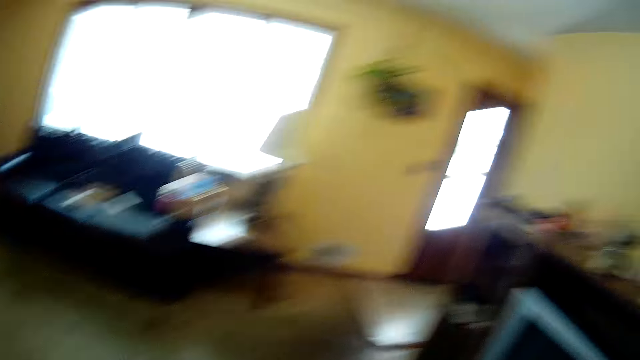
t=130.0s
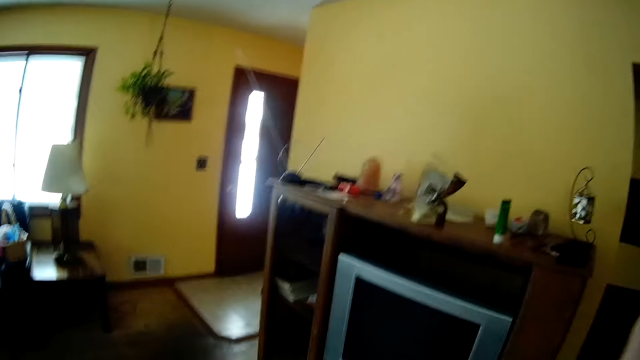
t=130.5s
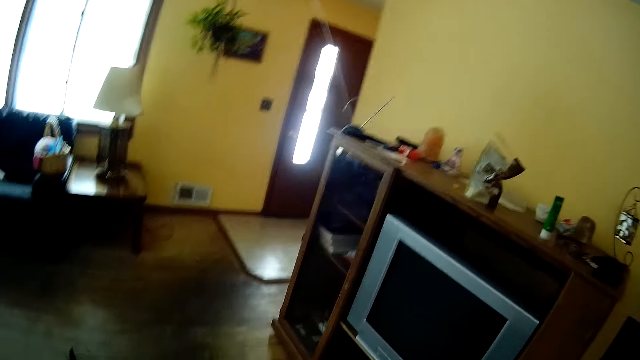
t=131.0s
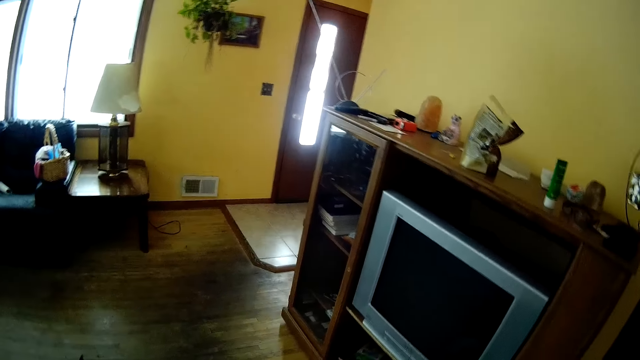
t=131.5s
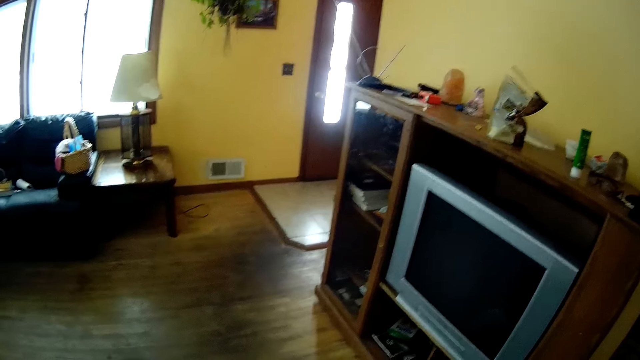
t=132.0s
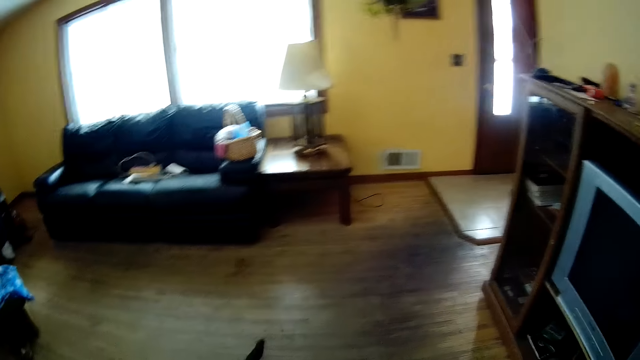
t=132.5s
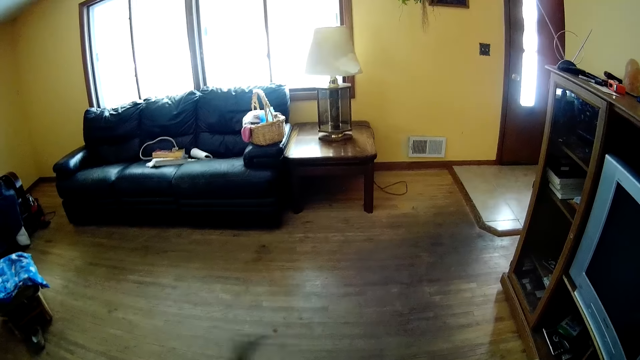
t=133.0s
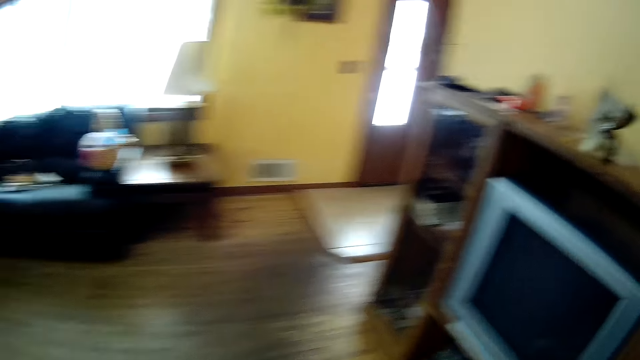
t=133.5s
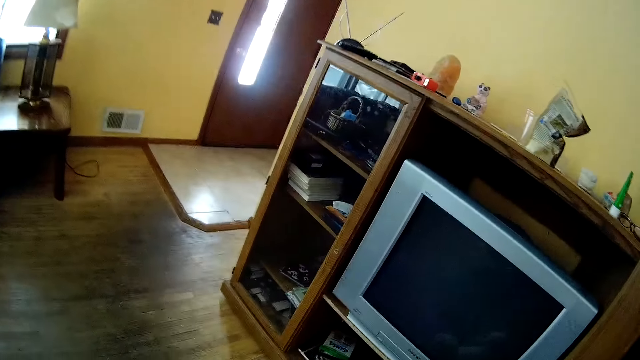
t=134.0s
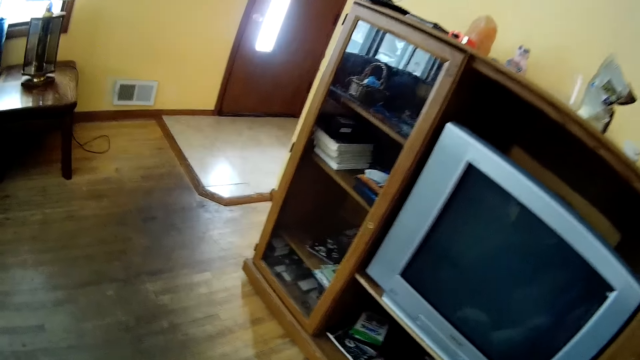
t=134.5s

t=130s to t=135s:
The camera wearer touches her head-mounted camera with both hands.

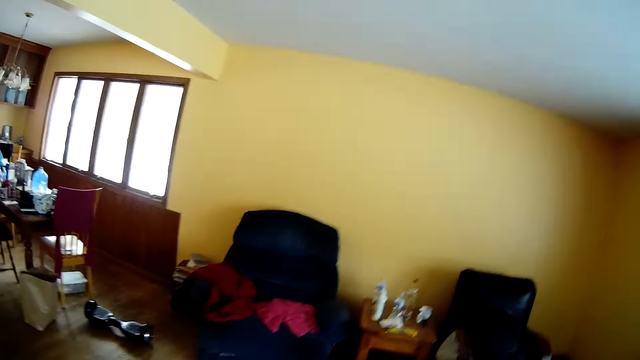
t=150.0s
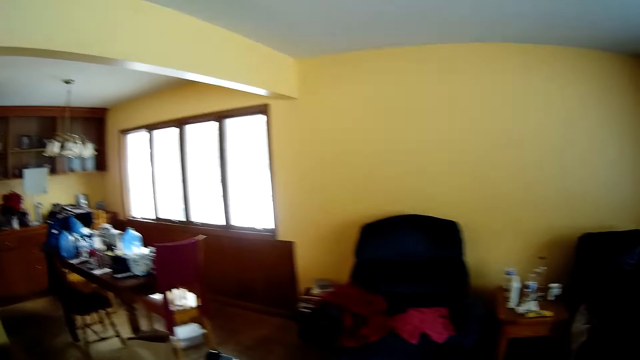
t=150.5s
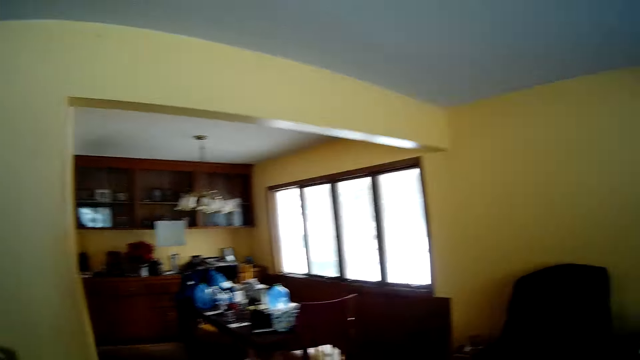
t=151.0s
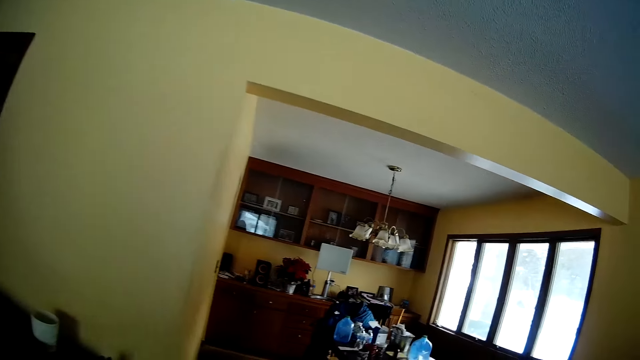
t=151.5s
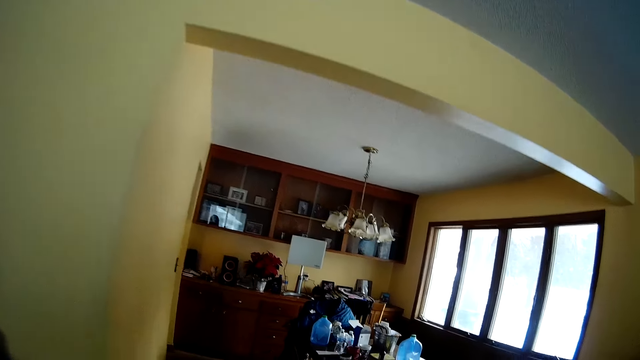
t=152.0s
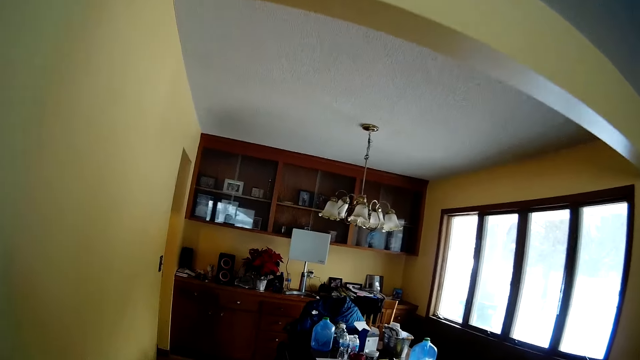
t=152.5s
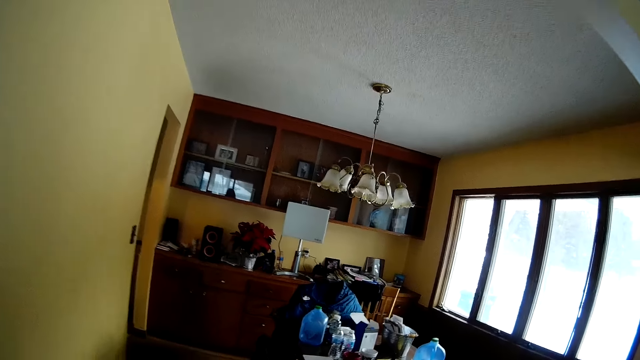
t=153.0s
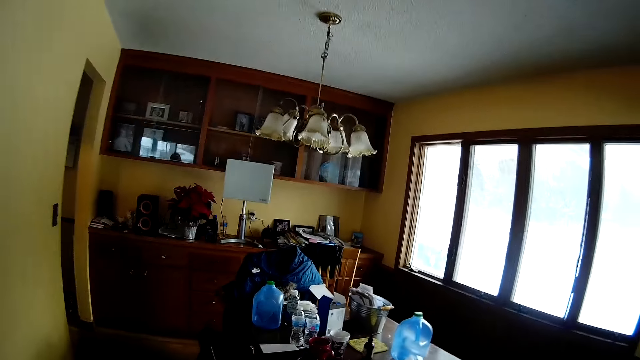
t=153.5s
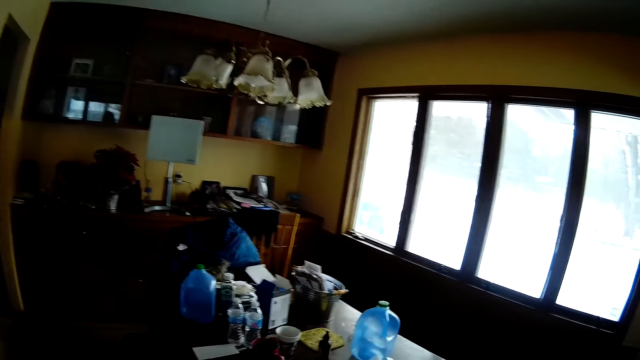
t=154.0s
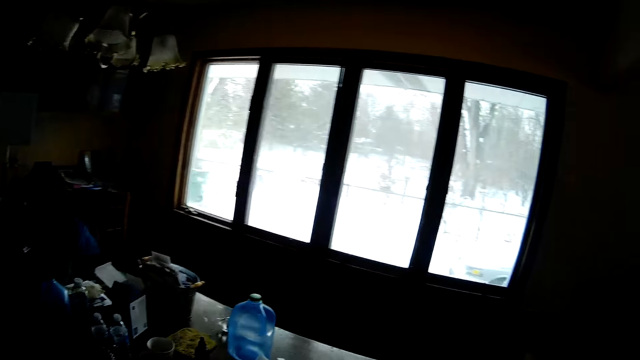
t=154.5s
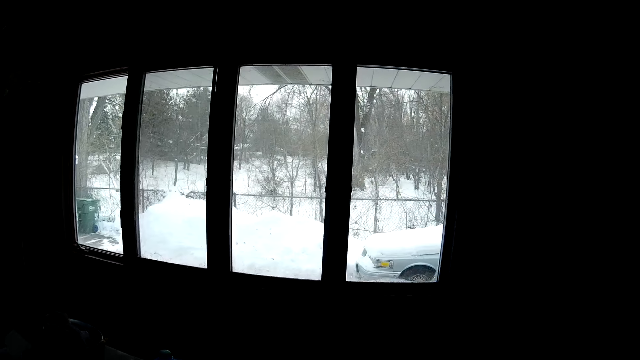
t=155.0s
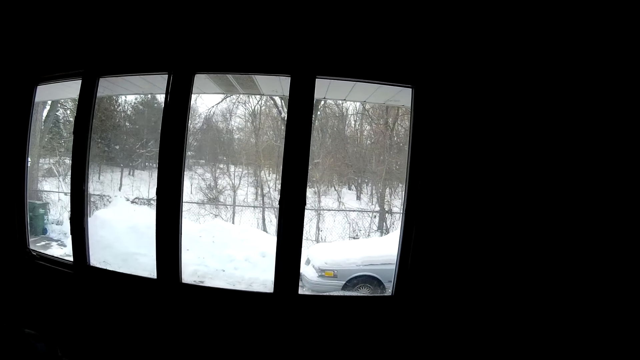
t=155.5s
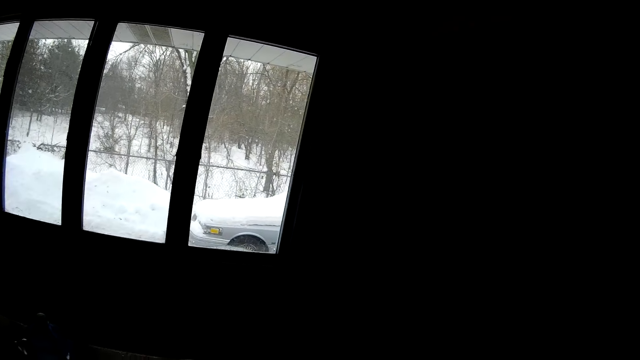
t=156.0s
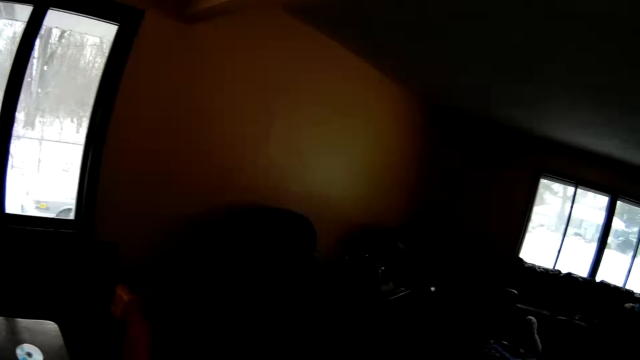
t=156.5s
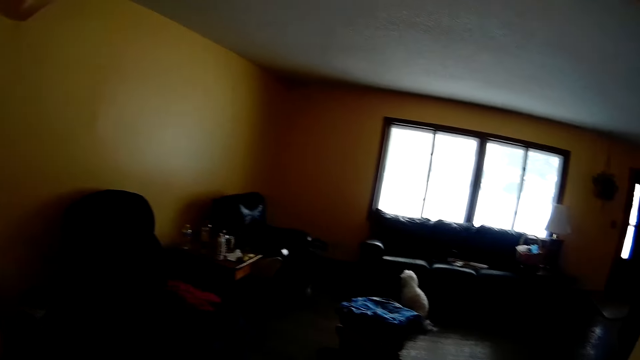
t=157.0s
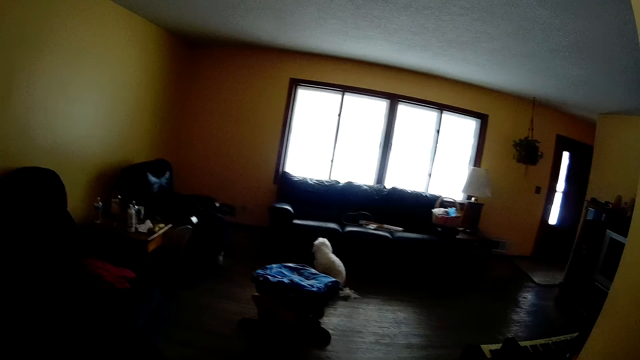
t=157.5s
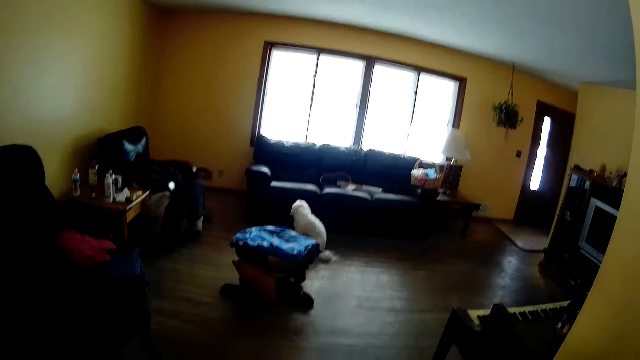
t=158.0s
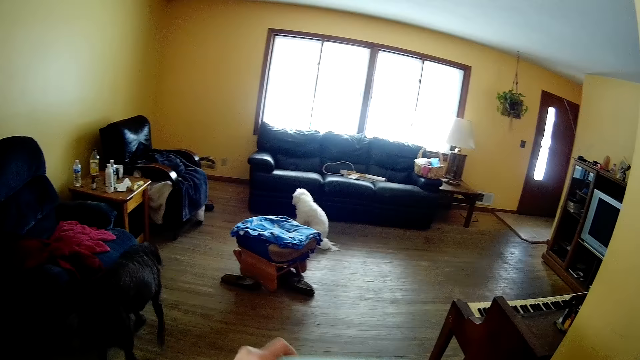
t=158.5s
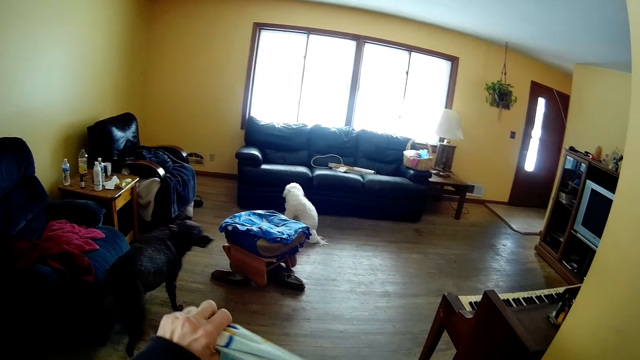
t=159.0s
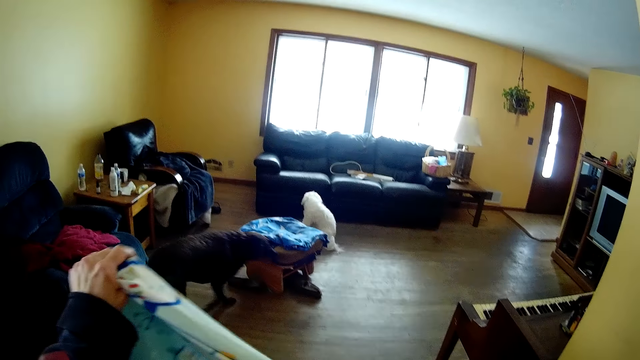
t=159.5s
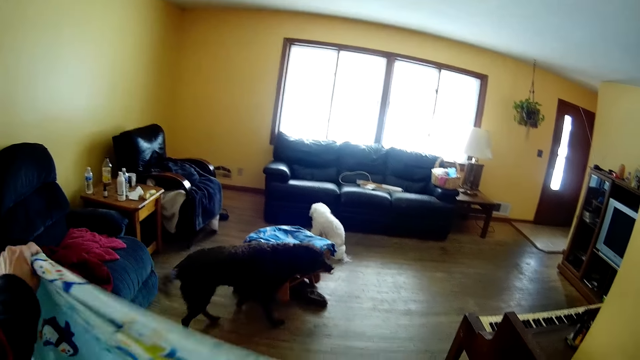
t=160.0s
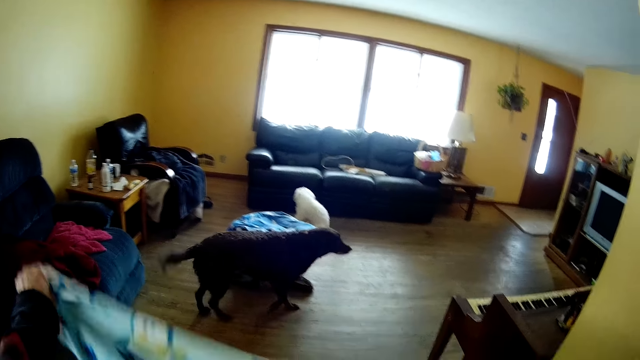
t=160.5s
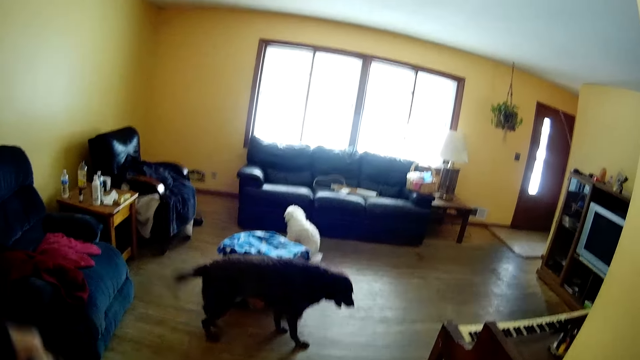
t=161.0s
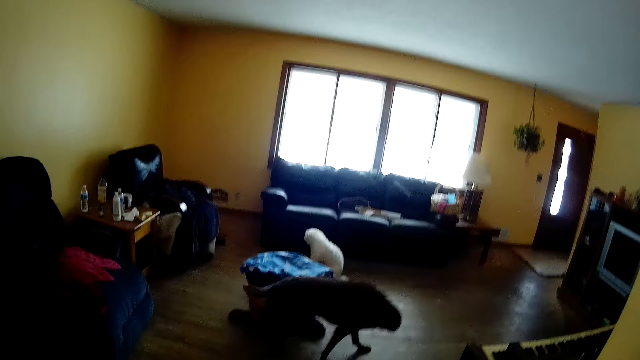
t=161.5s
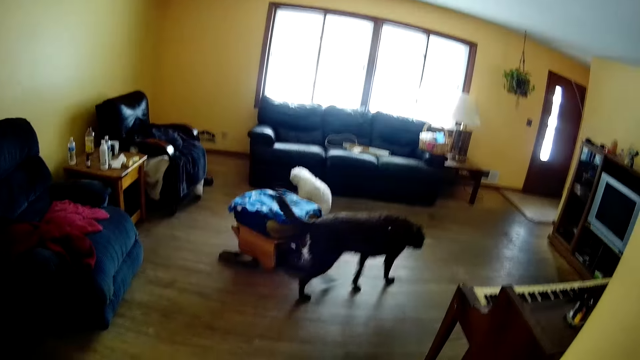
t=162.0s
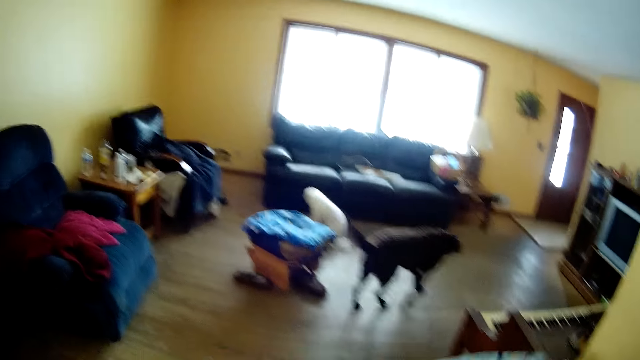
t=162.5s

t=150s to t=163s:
The camera wearer looks around the room and moves around the room. She holds a cloth with her left hand. She picks up a sheet. She raises the cloth with both hands.

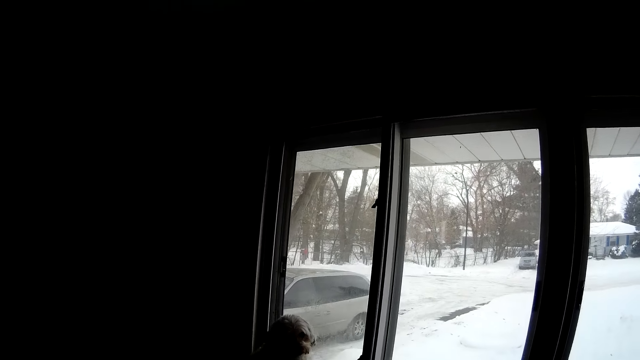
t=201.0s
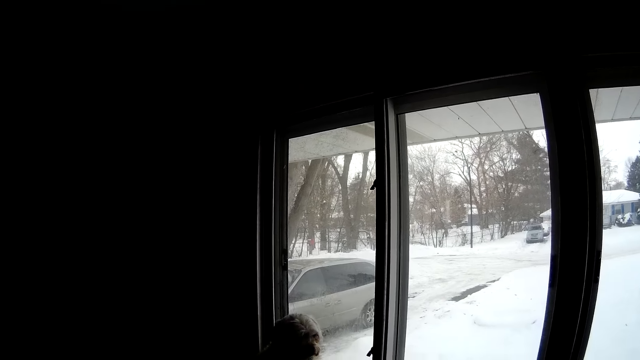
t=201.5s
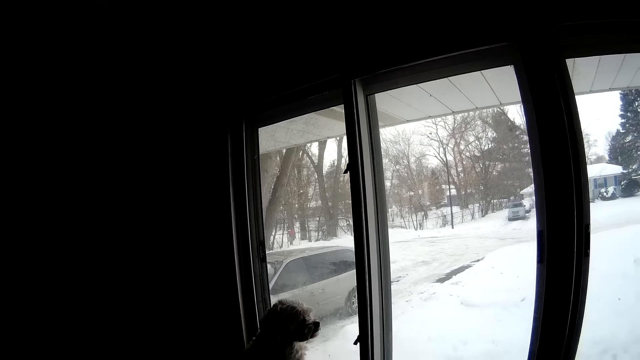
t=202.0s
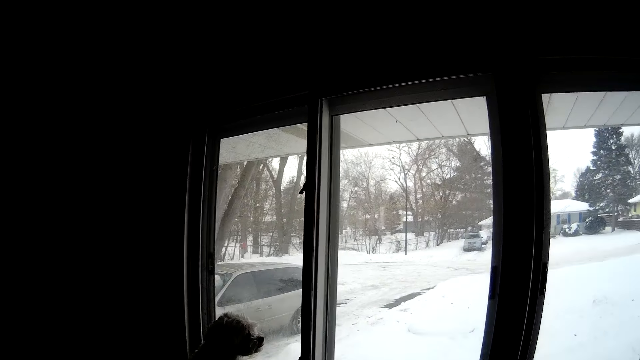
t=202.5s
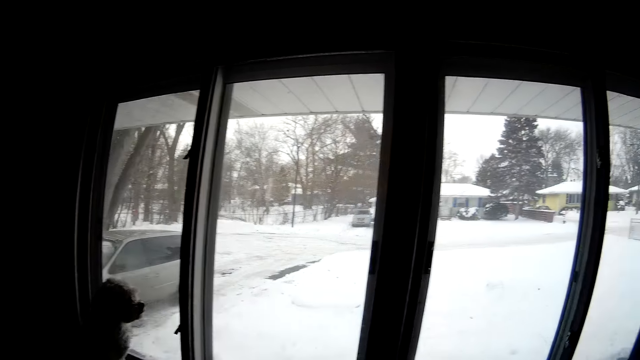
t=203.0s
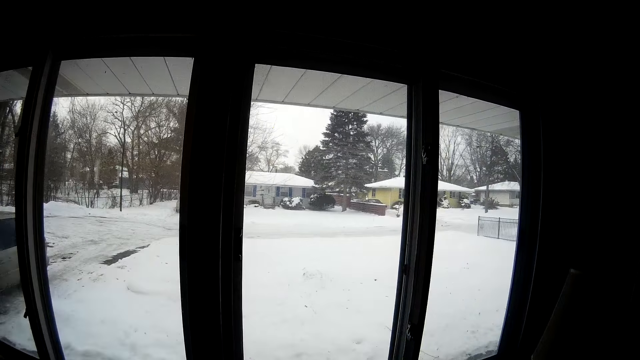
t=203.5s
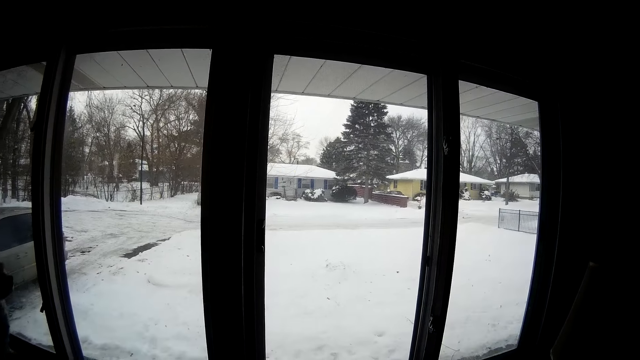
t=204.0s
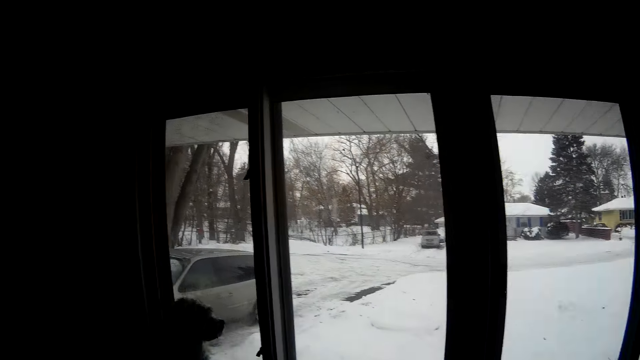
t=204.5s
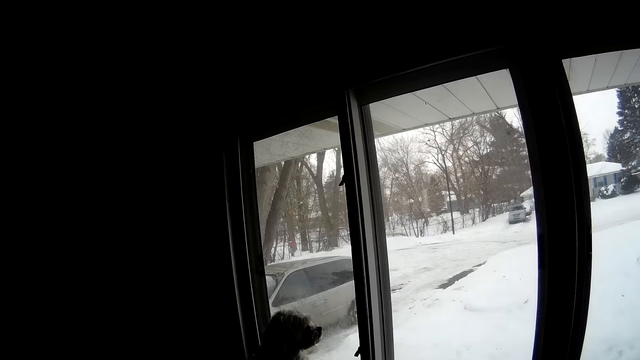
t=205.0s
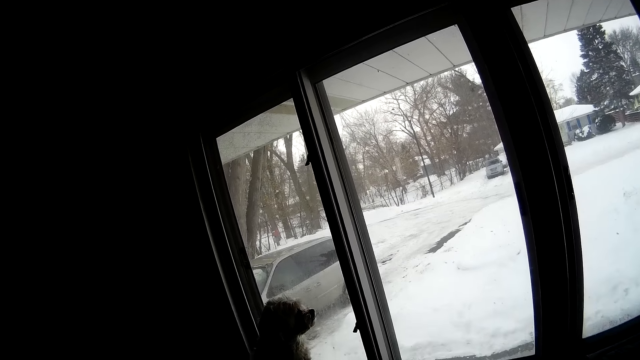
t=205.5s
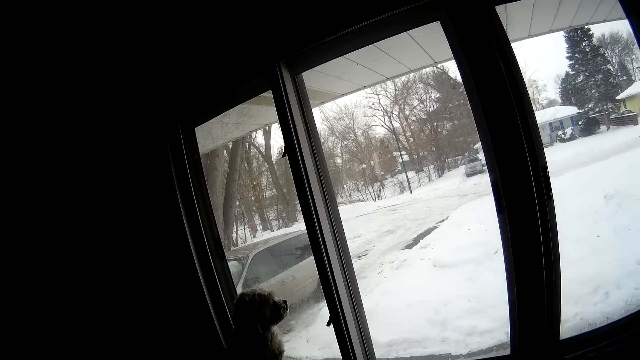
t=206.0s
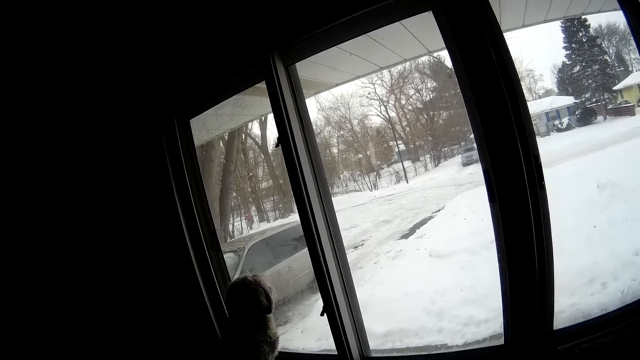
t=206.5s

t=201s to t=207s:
The camera wearer looks through the window.
